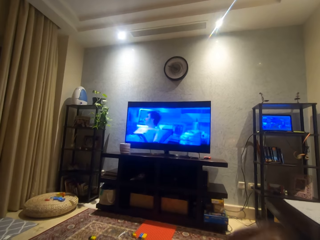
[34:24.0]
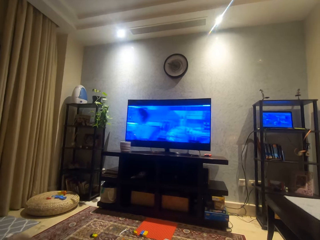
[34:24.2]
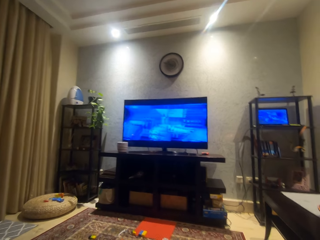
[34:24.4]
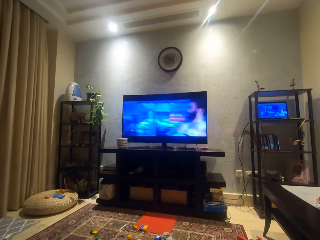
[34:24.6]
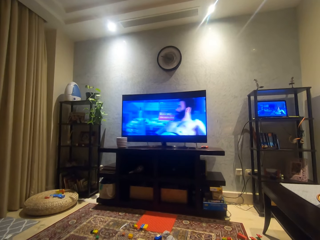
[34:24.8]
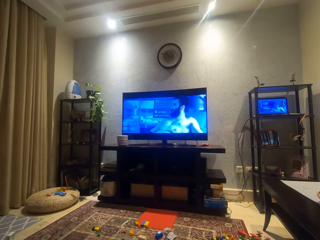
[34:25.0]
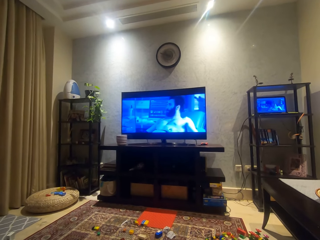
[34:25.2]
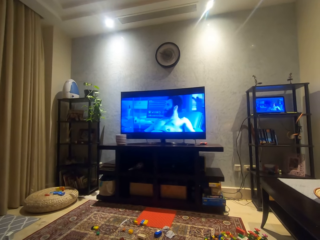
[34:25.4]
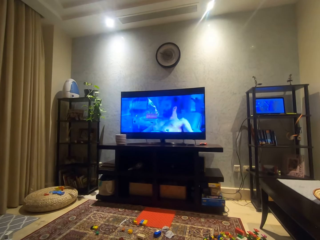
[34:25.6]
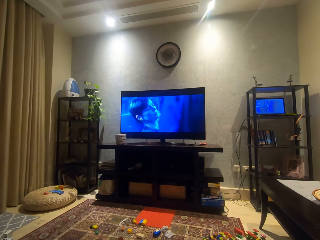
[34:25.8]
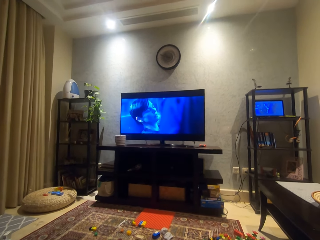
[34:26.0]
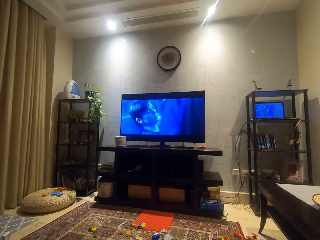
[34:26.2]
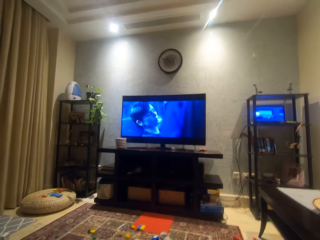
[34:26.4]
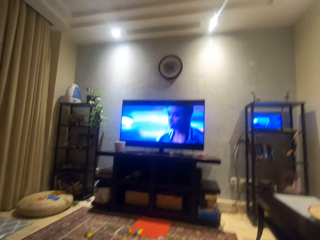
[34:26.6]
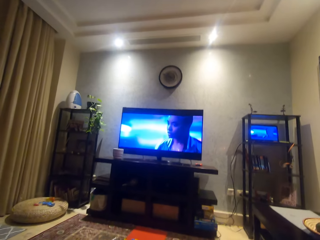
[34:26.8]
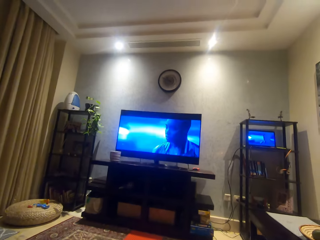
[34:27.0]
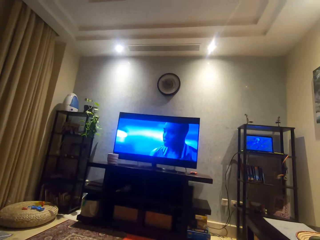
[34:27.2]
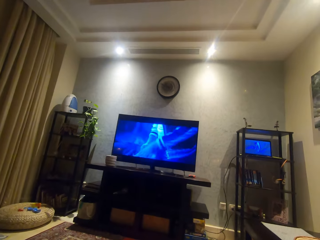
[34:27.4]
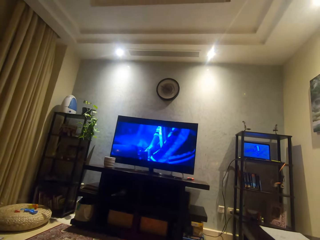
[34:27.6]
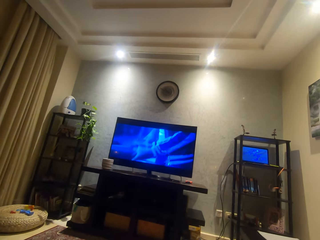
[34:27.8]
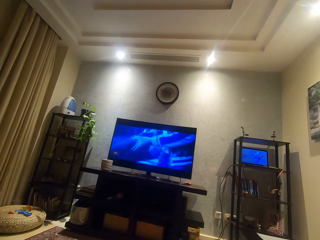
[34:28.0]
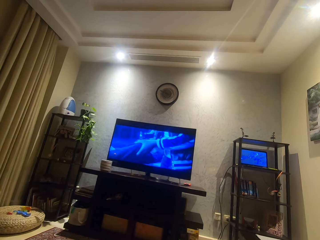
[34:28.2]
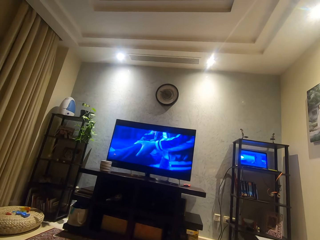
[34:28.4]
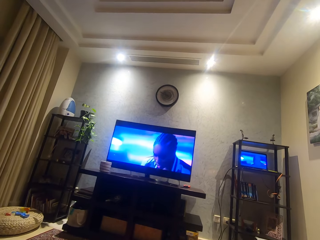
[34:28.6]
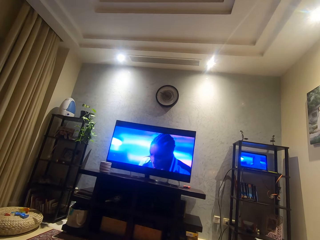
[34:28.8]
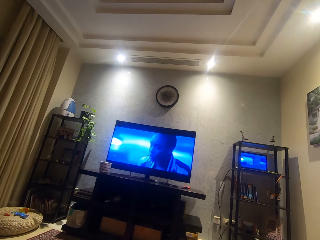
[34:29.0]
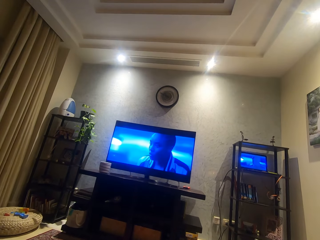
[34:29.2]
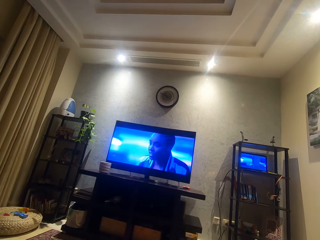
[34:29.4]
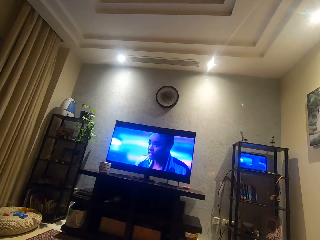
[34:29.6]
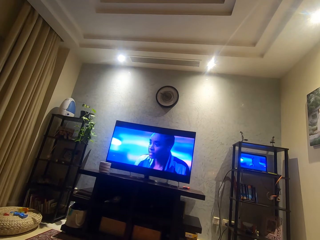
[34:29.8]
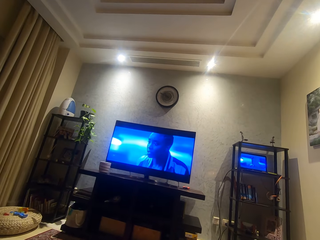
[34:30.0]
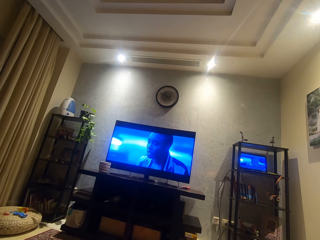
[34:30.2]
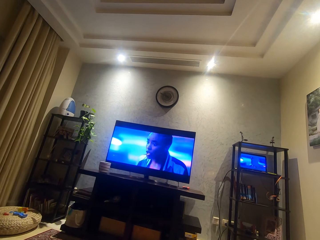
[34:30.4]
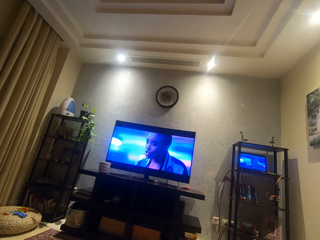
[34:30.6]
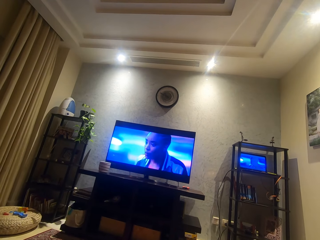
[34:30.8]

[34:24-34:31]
The camera wearer turns a bit.

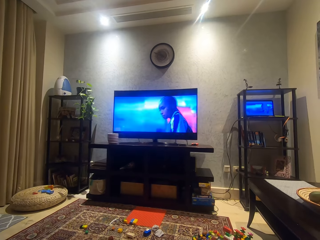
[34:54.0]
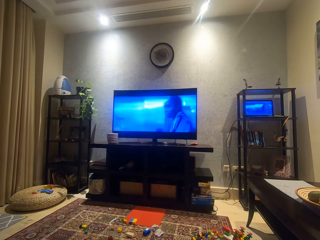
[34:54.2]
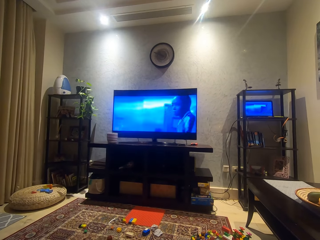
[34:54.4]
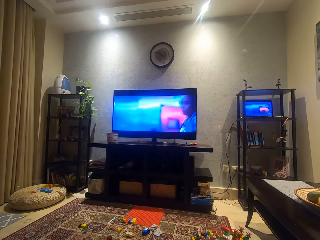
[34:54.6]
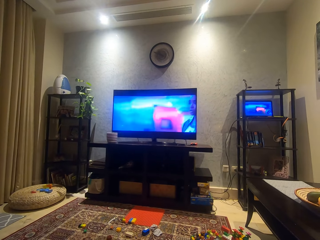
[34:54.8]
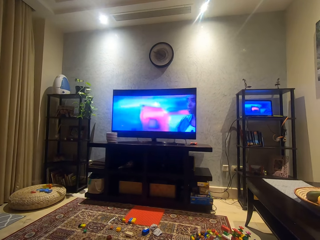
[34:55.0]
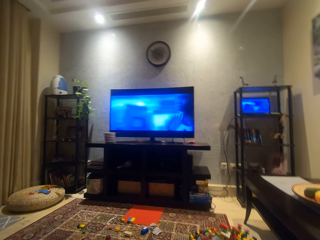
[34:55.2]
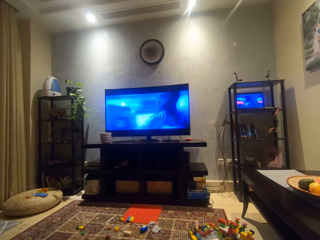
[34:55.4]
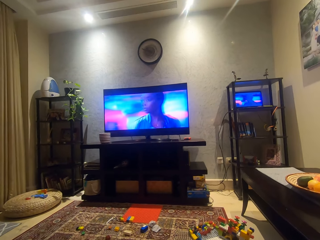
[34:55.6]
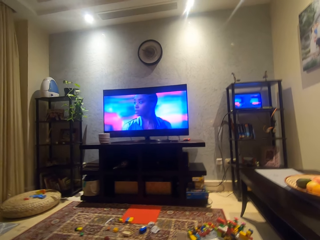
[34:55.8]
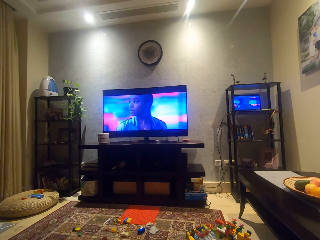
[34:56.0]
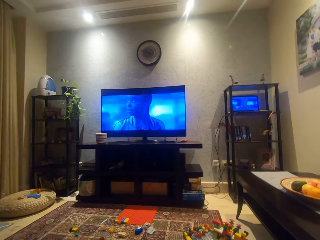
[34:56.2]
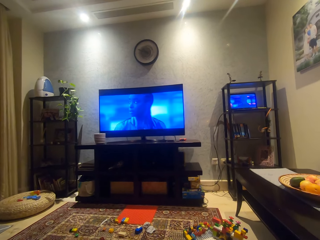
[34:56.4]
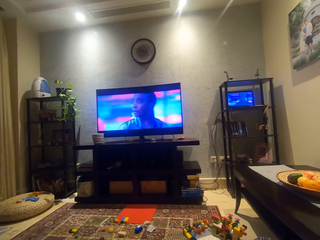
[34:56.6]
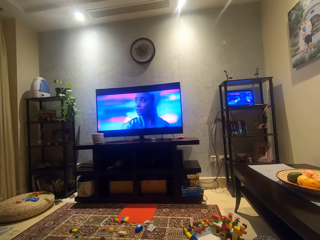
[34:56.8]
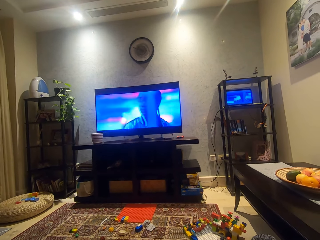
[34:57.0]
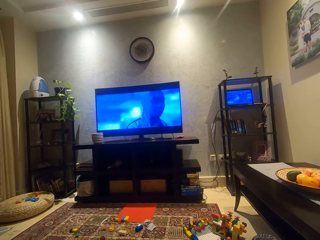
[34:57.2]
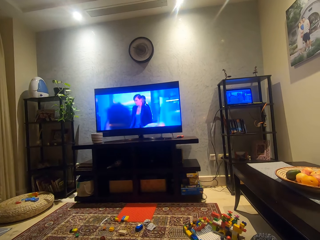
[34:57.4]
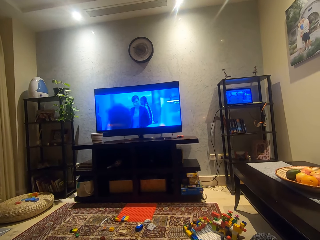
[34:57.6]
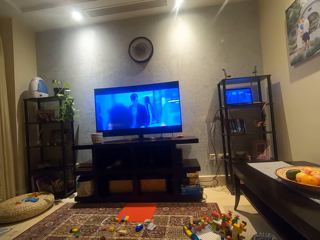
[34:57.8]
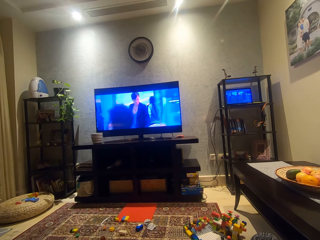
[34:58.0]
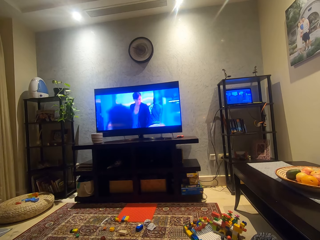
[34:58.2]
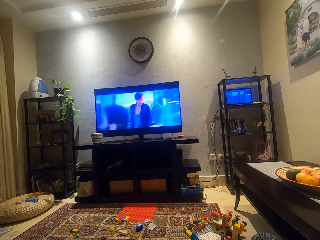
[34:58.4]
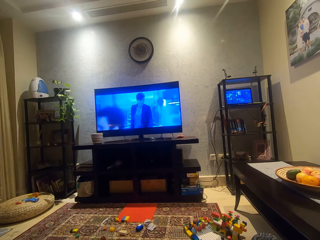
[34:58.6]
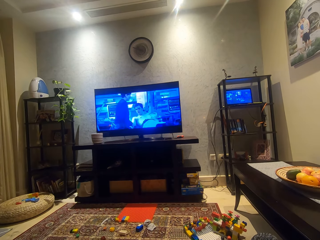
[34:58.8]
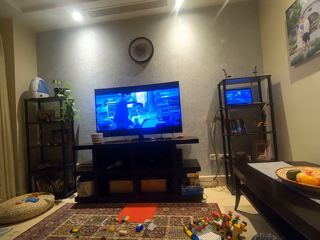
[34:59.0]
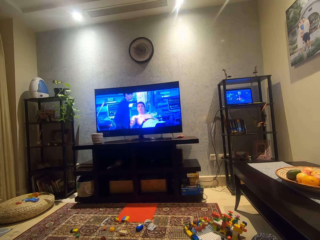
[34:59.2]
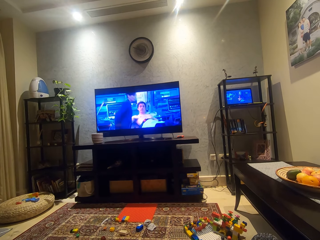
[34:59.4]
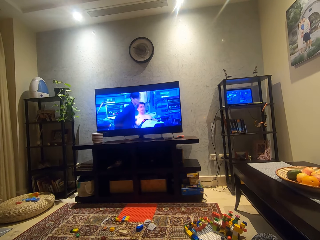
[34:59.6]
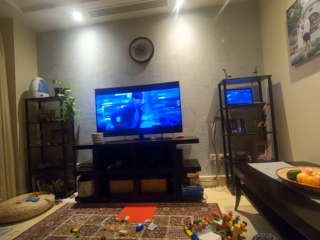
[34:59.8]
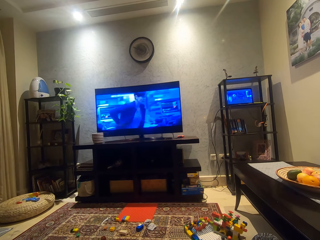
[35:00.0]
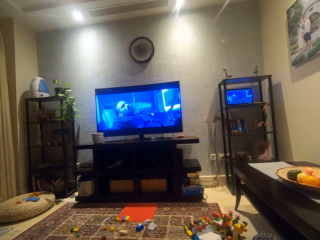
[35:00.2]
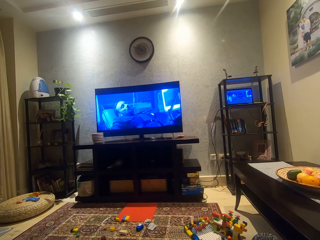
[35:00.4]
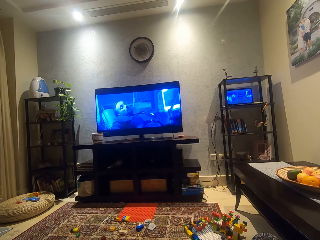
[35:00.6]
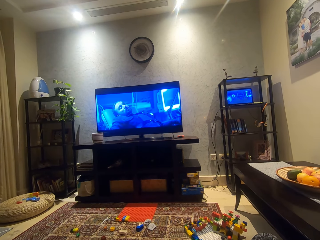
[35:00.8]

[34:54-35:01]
The camera wearer adjusts the camera.

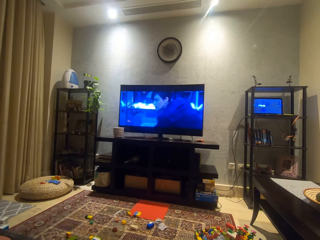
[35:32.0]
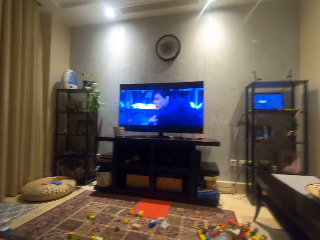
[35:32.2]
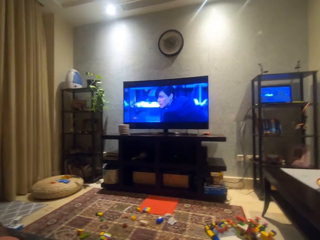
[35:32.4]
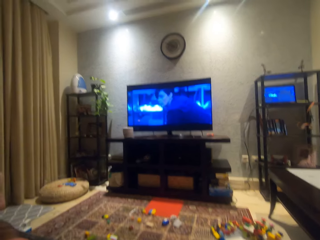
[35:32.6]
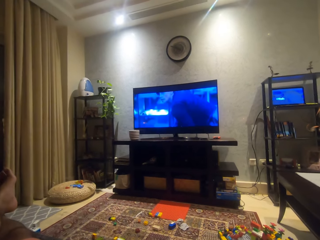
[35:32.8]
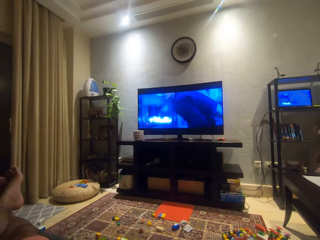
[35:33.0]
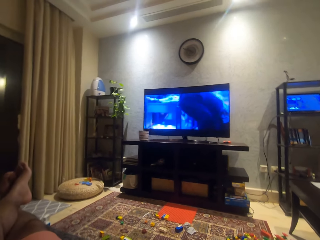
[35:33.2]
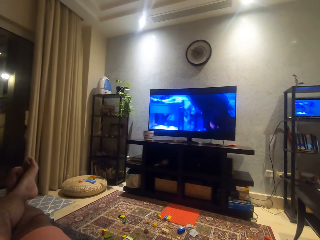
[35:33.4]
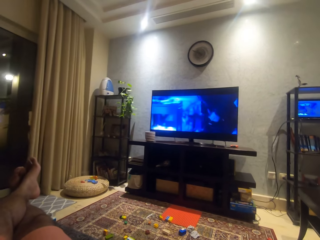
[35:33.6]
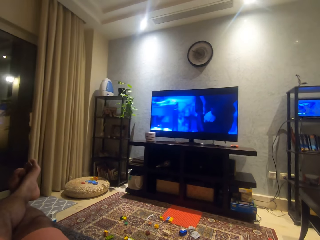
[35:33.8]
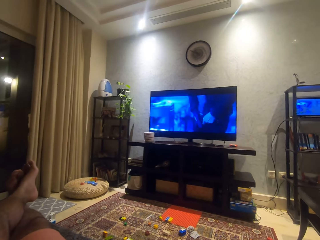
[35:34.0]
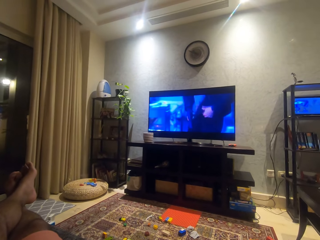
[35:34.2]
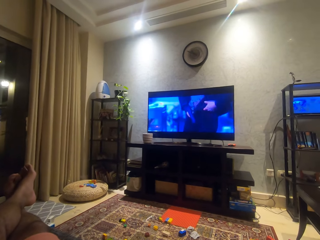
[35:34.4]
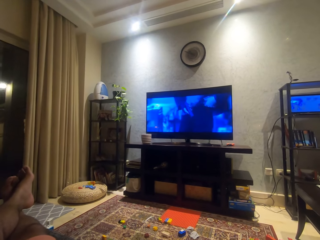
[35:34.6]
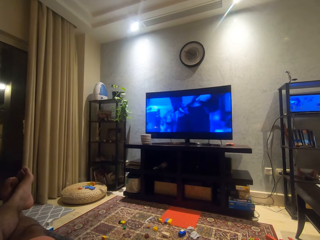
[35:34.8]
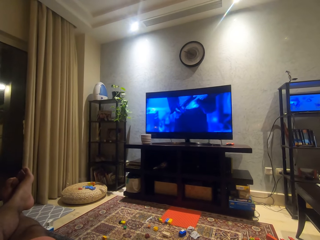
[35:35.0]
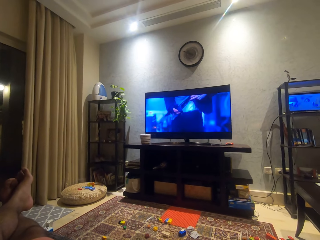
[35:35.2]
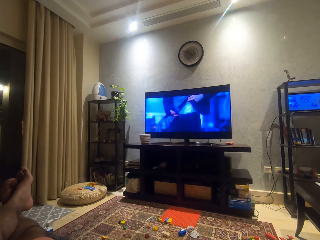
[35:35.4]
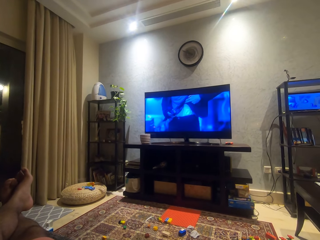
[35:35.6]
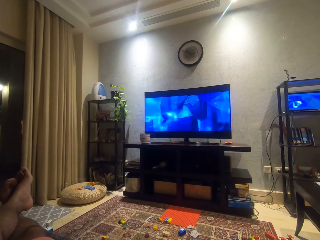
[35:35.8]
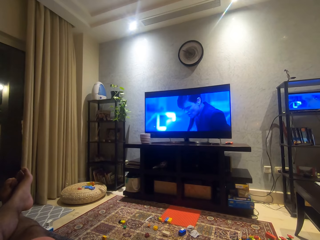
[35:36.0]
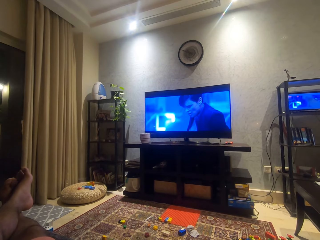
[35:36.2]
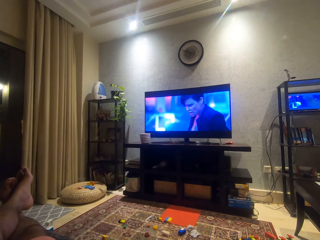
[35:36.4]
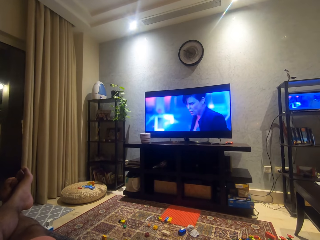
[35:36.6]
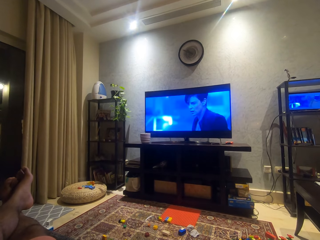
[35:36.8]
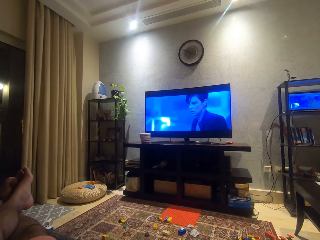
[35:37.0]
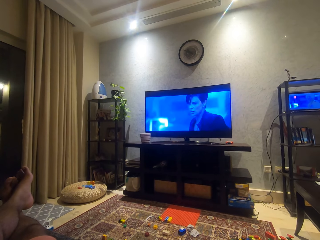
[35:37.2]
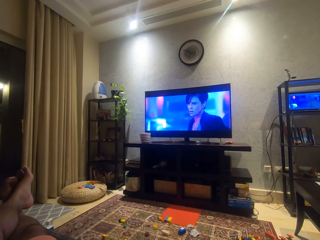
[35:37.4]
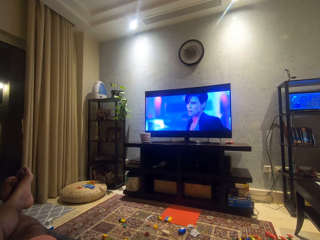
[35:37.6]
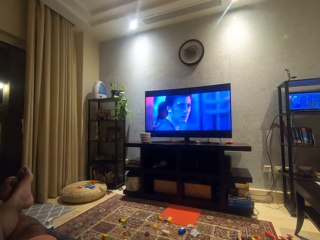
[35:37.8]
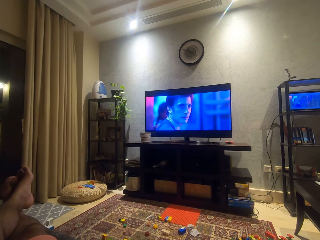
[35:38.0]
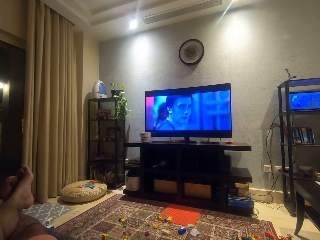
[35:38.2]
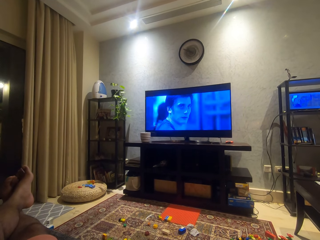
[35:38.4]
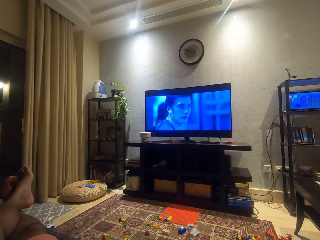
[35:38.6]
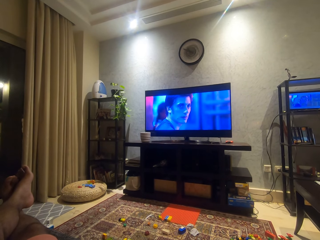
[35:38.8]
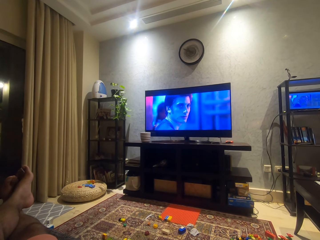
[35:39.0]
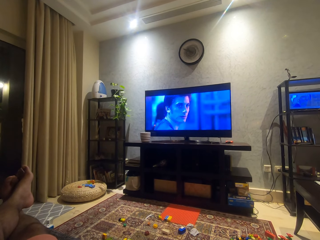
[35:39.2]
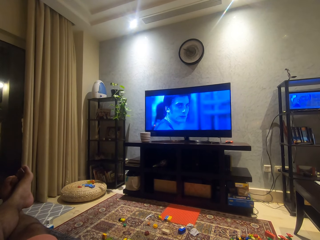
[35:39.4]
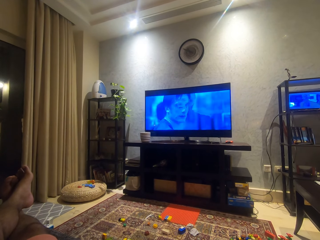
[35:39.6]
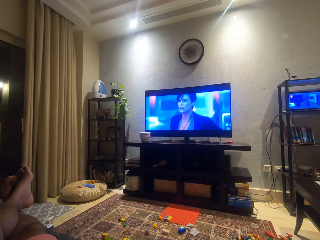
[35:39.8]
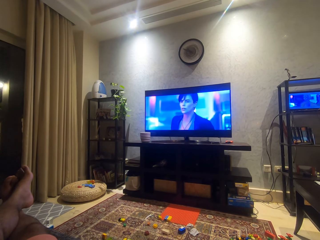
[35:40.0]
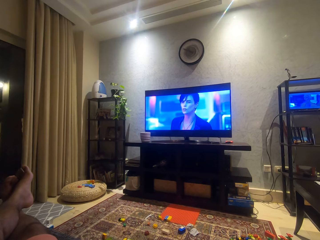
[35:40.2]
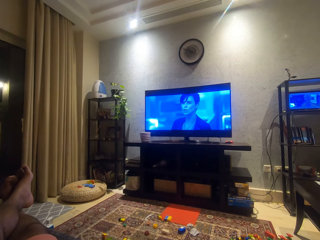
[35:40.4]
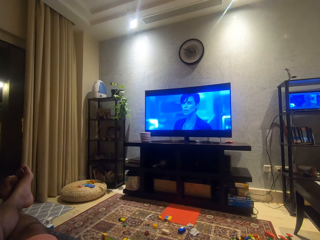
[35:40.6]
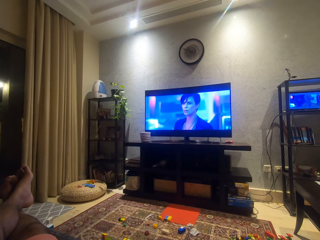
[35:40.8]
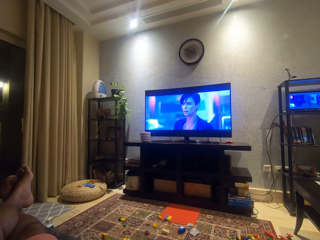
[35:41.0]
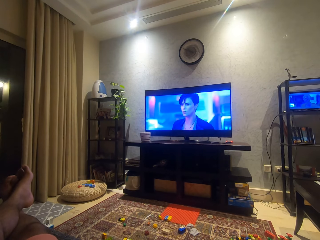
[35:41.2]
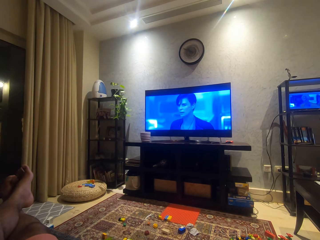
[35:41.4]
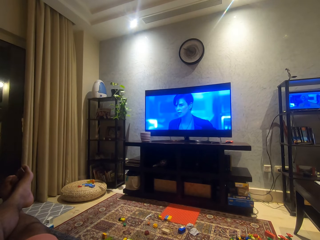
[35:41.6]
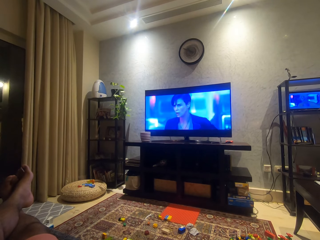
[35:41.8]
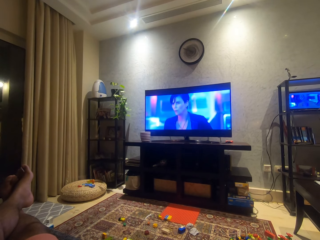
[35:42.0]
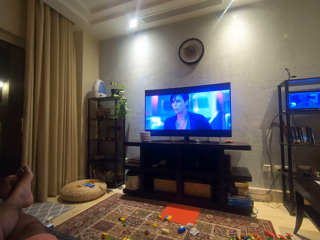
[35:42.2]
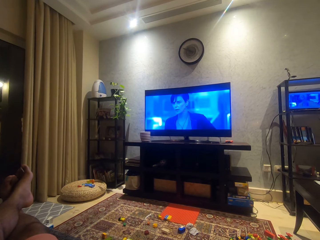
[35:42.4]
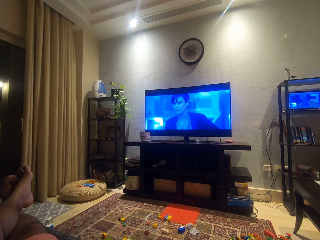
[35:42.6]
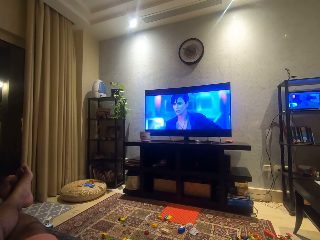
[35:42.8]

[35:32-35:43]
The camera wearer looks around.
